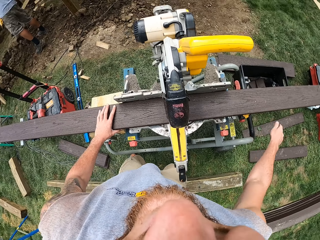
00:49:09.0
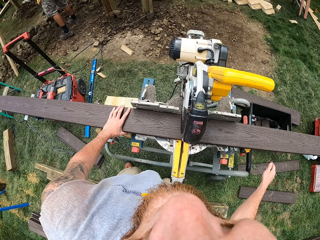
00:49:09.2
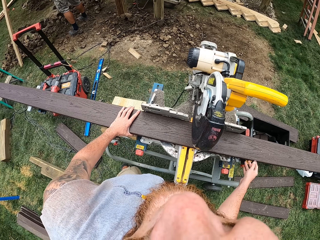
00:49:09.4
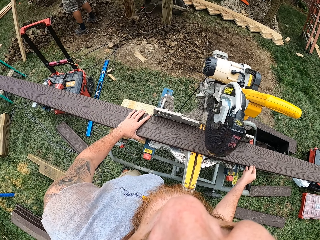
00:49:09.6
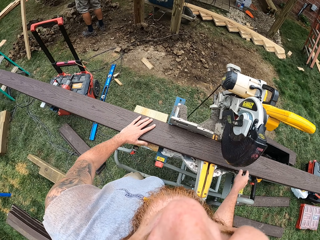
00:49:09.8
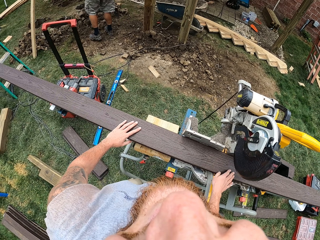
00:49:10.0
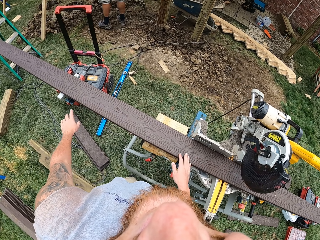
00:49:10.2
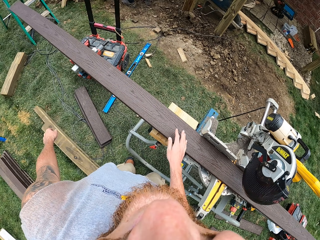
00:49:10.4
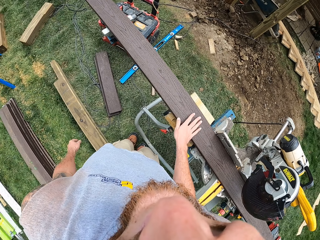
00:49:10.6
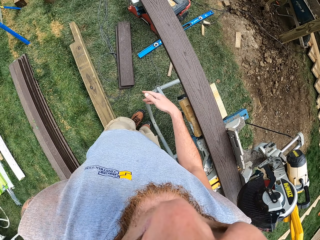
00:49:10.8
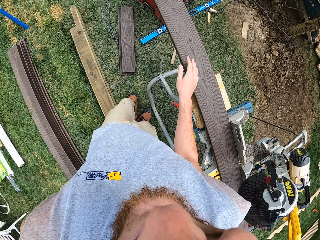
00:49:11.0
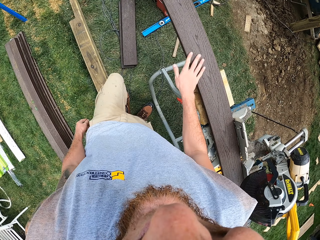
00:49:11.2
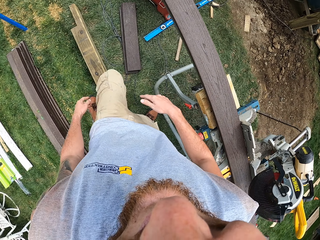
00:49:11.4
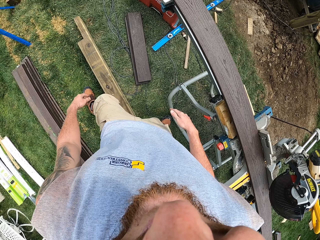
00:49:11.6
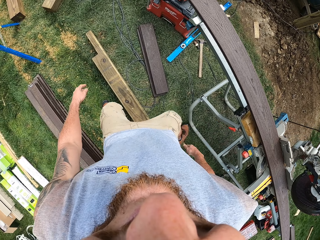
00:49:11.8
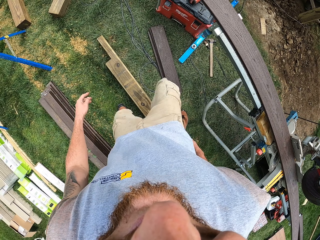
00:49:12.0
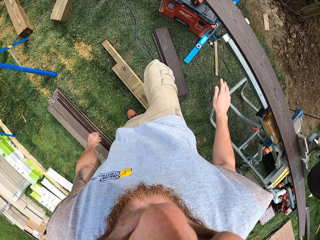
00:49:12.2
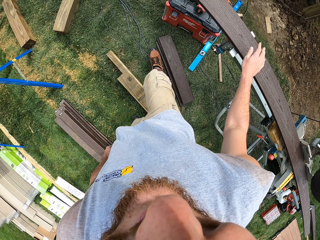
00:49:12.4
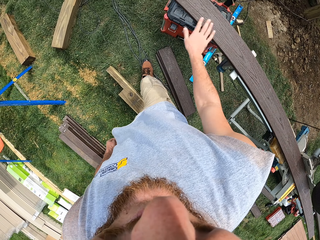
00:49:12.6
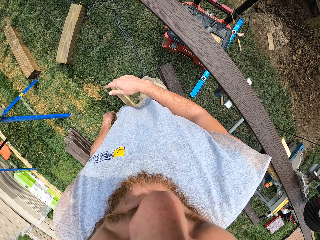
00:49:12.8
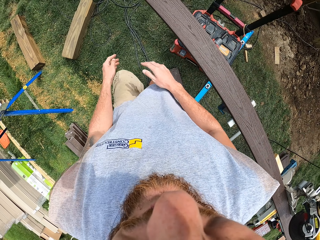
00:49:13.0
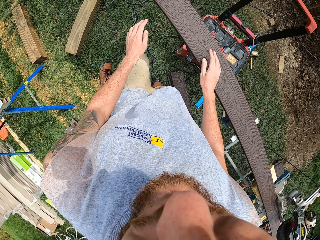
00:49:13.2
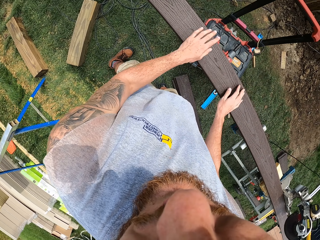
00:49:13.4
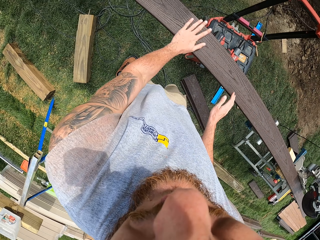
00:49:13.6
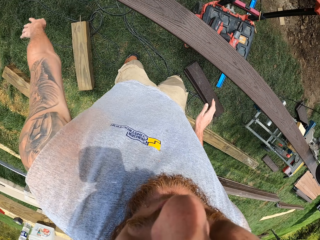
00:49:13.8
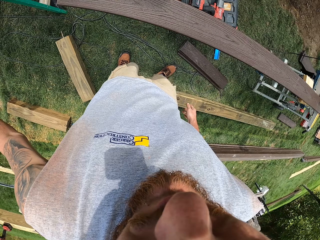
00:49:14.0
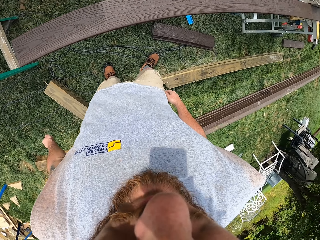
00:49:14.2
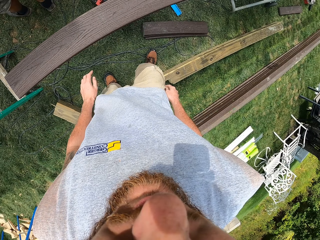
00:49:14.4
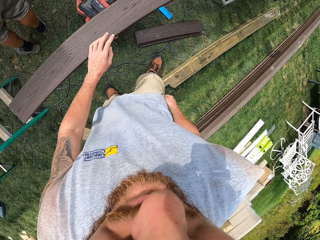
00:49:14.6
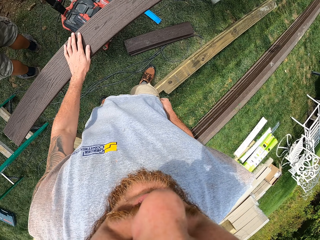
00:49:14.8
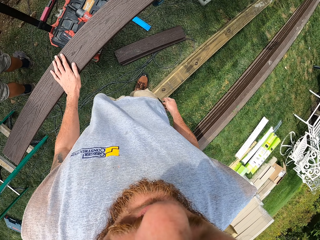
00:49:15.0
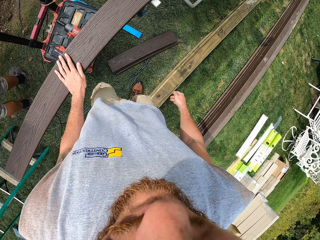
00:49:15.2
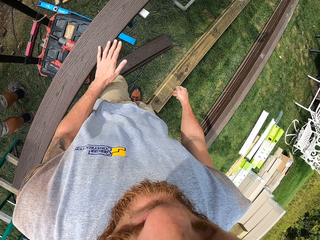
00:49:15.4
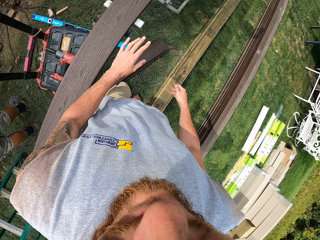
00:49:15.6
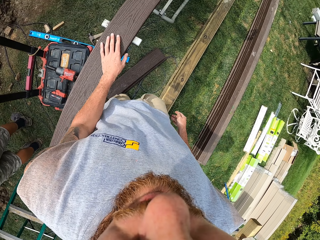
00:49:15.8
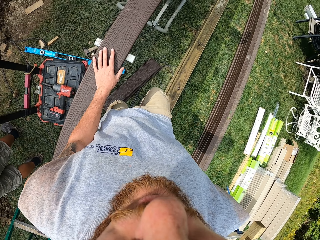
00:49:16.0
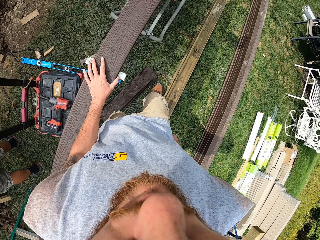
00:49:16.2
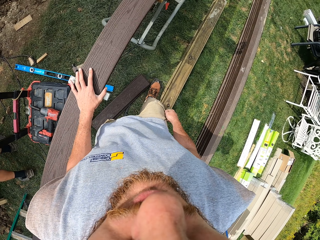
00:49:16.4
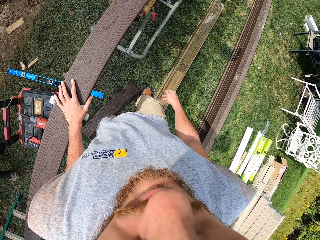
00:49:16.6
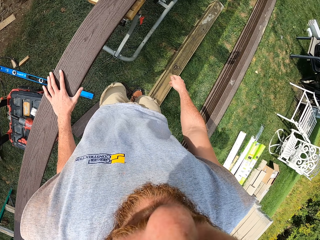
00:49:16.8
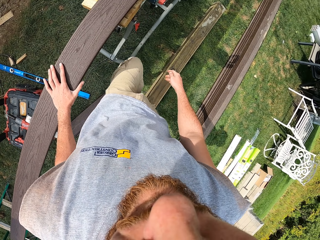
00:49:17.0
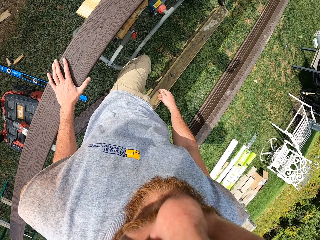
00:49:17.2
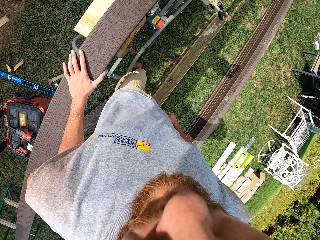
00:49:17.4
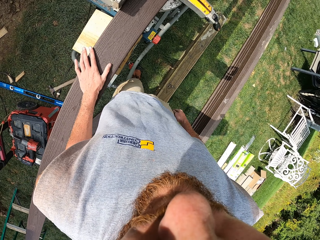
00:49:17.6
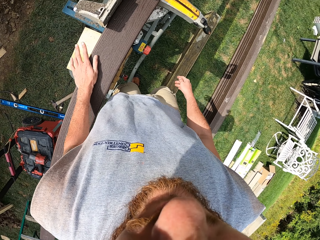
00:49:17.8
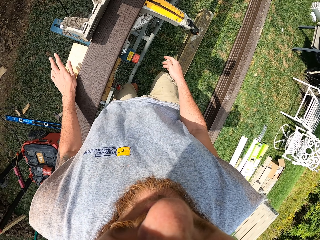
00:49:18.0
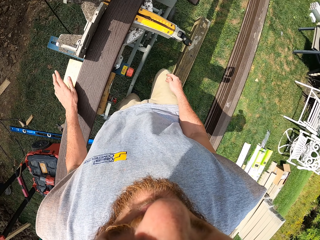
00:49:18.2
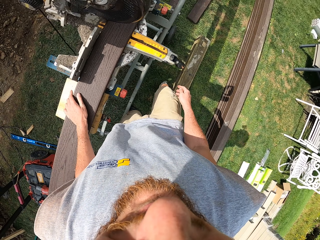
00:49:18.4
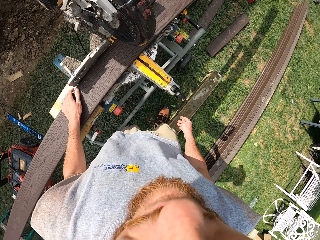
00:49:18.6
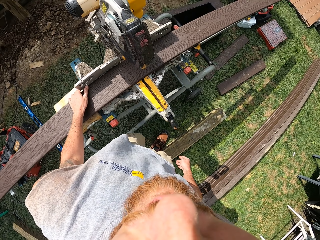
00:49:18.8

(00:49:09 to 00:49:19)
The camera wearer touches the wood with both hands. They move beside the timber. They wipe the timber. They touch the timber with the left hand. They move beside the timber.

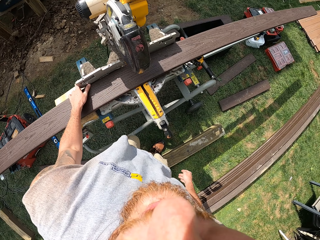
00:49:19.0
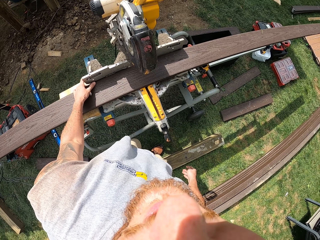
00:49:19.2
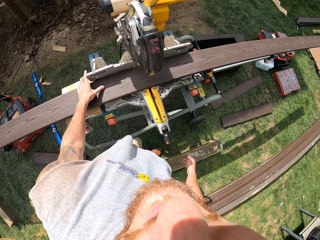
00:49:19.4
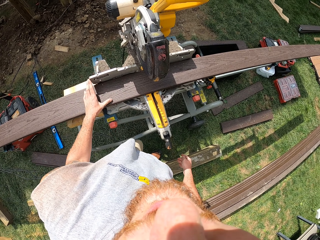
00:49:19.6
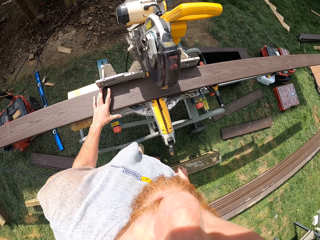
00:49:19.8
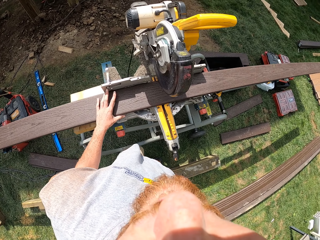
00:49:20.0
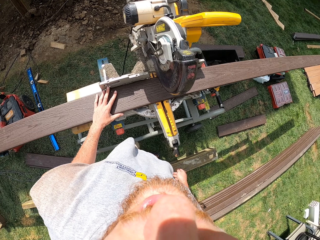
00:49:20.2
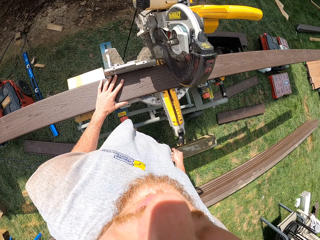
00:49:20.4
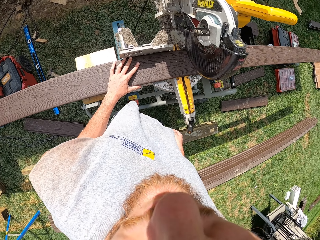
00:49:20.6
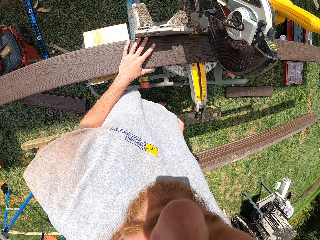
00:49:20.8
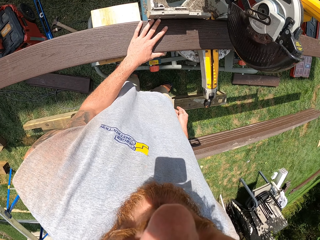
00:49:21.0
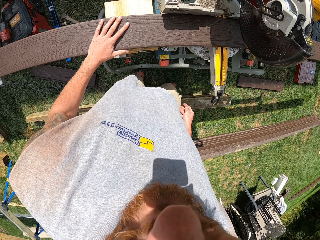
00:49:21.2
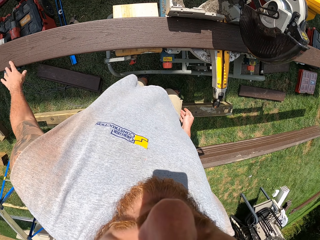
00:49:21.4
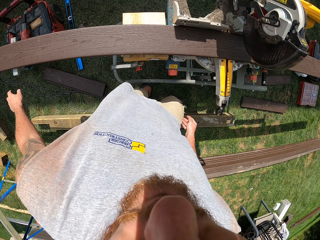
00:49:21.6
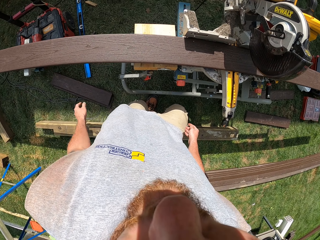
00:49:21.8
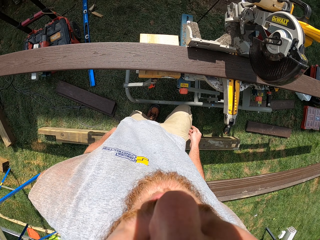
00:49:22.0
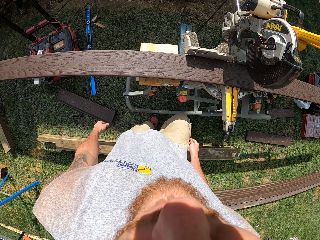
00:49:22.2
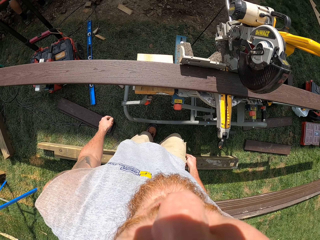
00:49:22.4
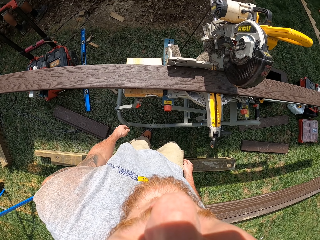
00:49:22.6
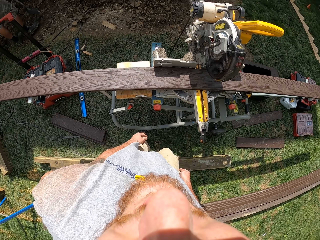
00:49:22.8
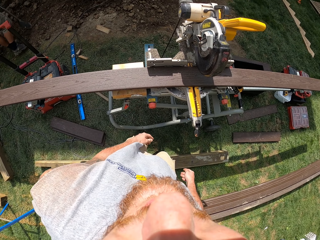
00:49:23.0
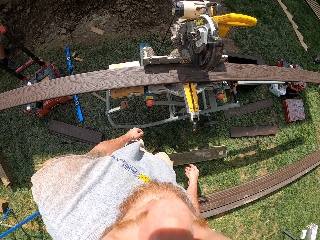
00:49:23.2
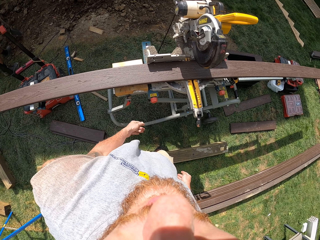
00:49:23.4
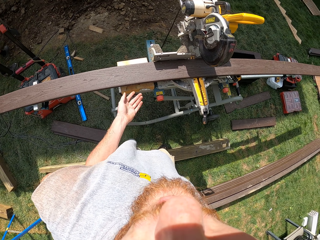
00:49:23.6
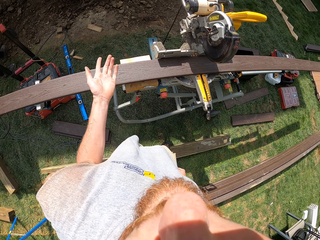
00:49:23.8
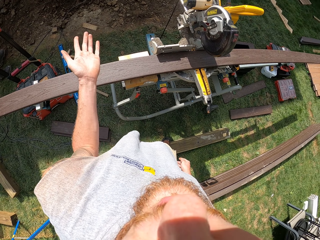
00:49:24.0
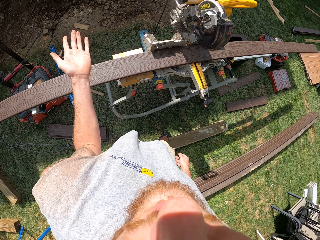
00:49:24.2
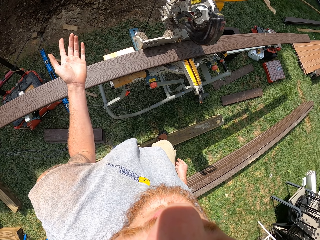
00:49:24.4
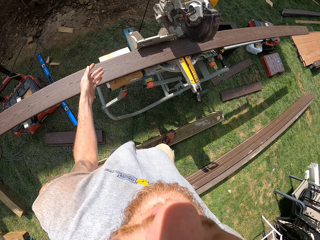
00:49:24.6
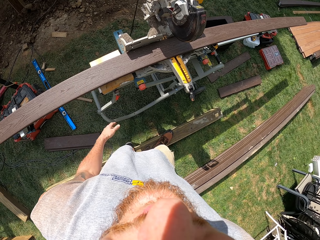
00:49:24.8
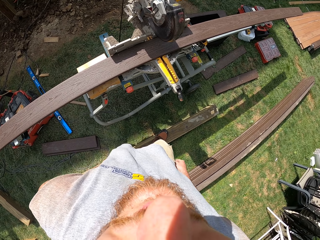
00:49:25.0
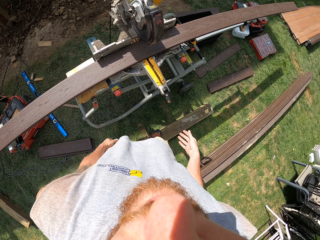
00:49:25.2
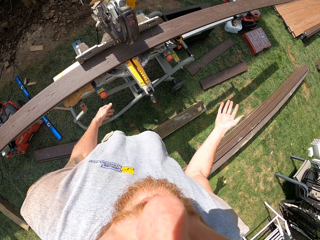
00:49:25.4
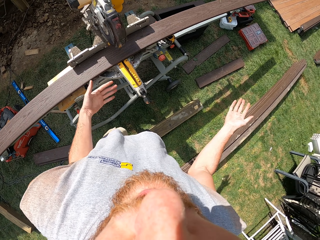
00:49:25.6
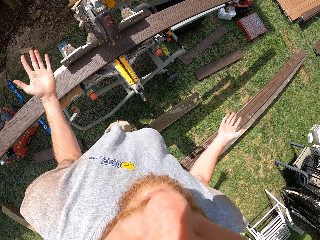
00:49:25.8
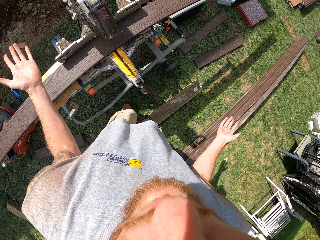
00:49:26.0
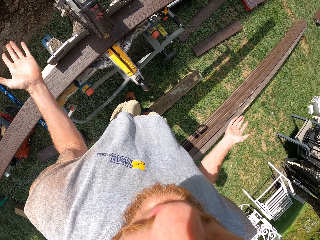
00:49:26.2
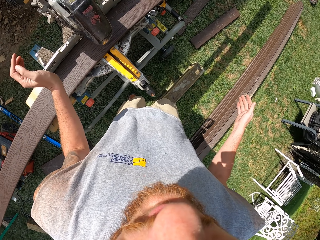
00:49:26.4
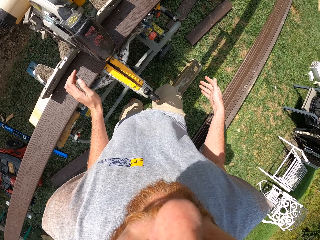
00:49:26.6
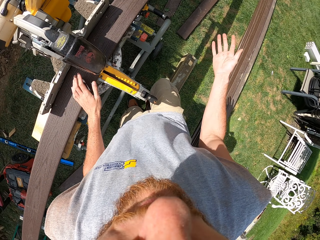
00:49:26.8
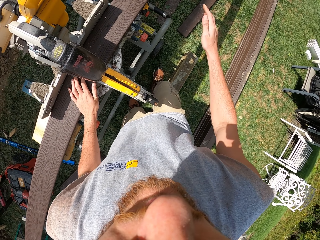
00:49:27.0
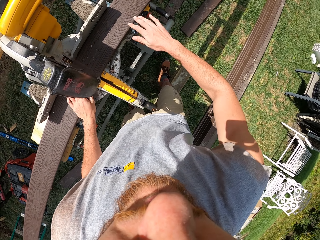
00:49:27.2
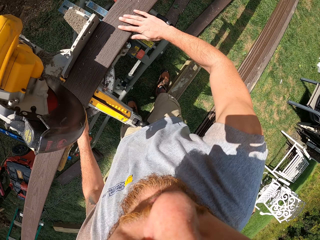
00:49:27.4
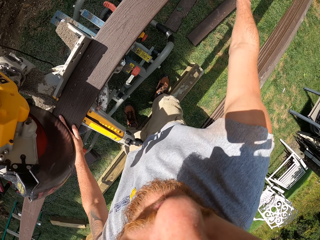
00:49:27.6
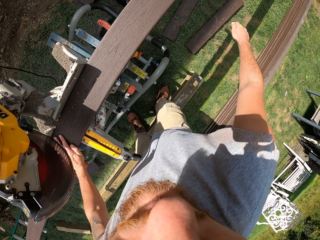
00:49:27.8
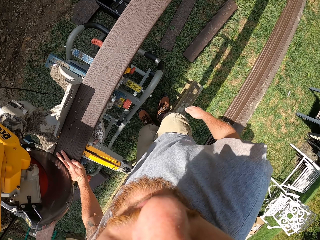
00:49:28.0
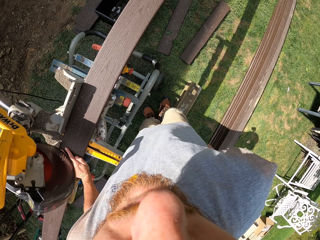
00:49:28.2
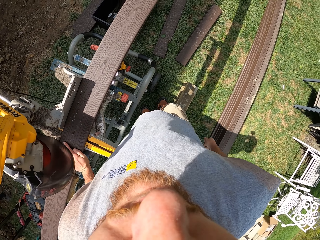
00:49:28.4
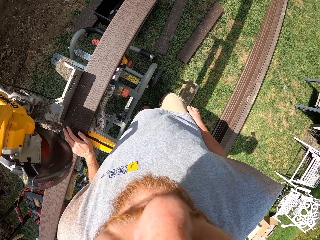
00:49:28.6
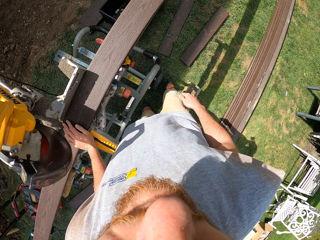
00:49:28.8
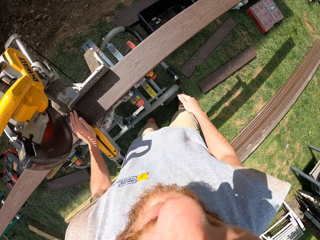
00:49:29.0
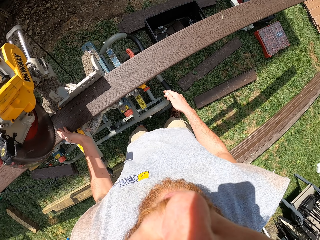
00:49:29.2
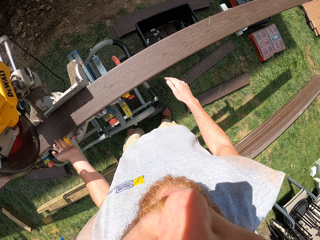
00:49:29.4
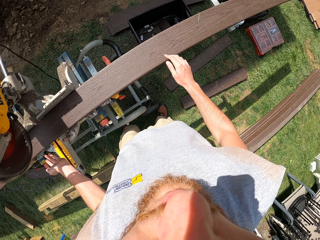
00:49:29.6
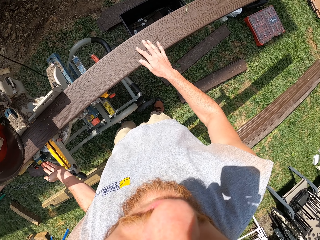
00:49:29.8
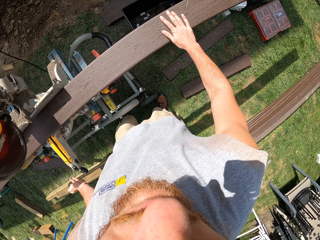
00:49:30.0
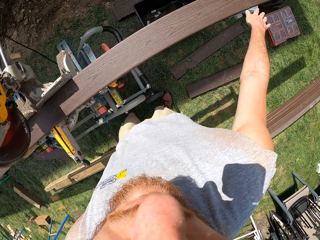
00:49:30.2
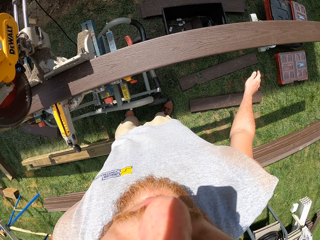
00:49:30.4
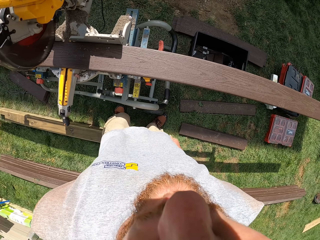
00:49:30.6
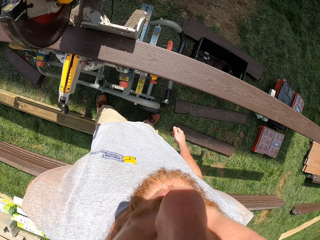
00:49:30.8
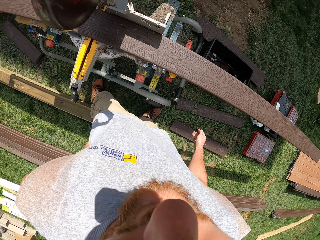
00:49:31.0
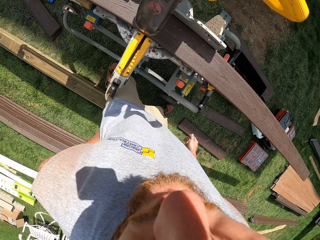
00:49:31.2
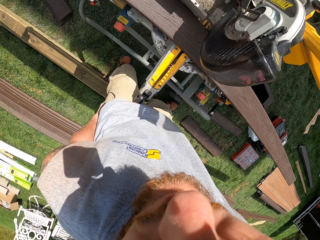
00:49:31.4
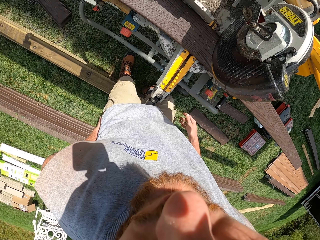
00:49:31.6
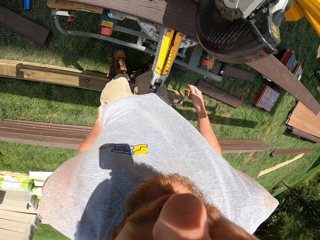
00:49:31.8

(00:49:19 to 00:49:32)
The camera wearer rests a hand on the timber. They move the hand on the timber. They stand beside the wood cutter machine. They raise the left hand. They drop the left hand. They move both hands. They wipe the timber with the right hand. They move beside the timber. They touch the timber with the right hand.
